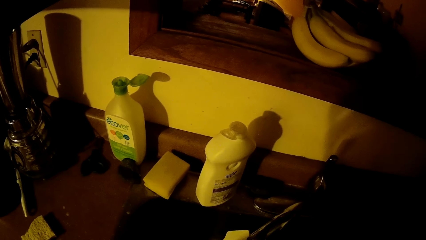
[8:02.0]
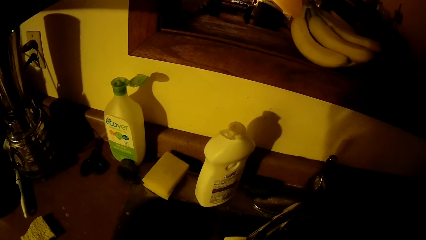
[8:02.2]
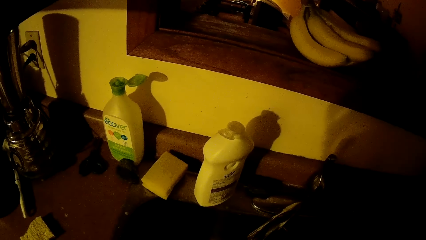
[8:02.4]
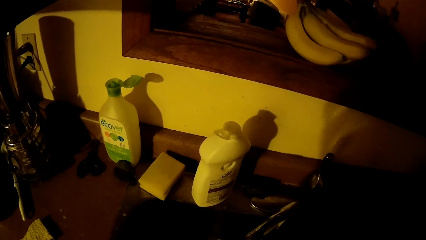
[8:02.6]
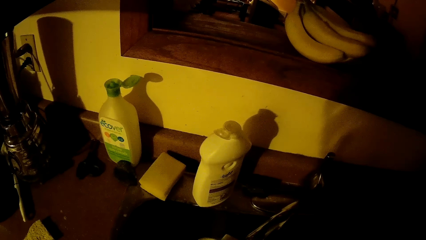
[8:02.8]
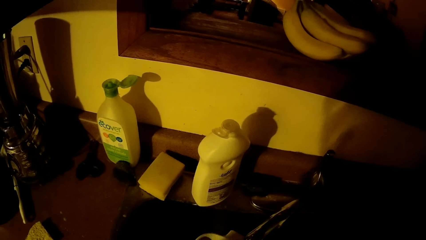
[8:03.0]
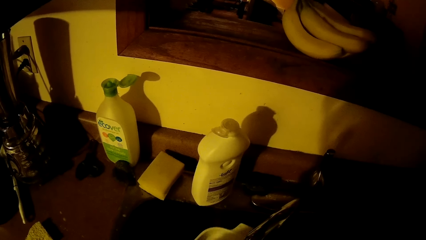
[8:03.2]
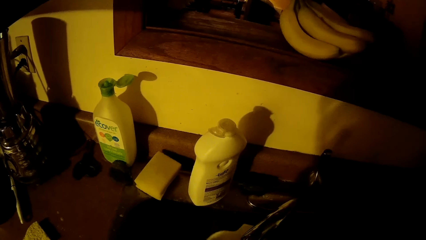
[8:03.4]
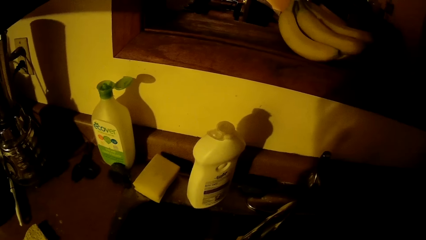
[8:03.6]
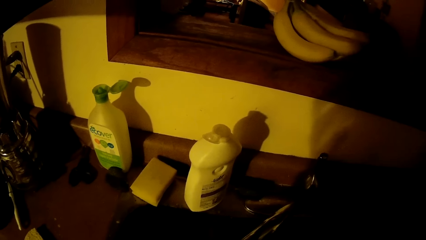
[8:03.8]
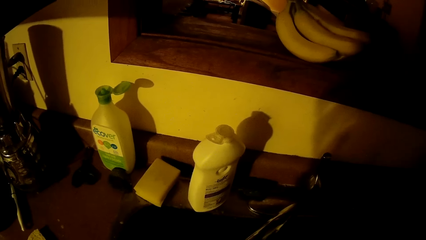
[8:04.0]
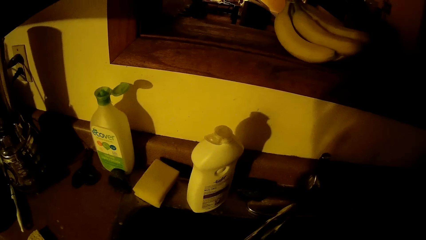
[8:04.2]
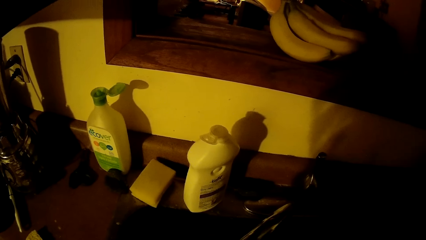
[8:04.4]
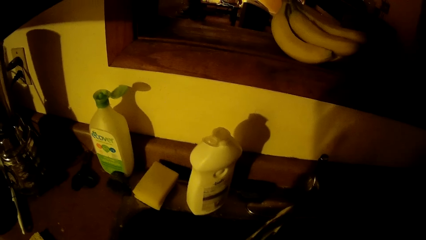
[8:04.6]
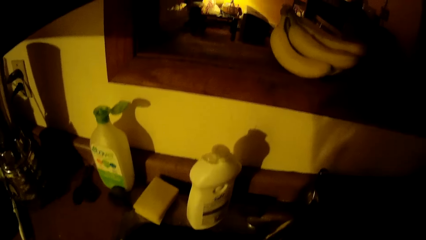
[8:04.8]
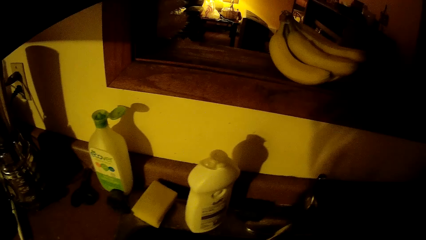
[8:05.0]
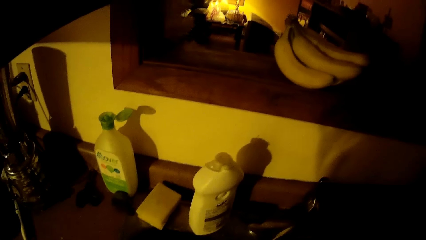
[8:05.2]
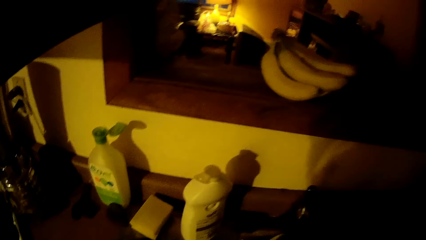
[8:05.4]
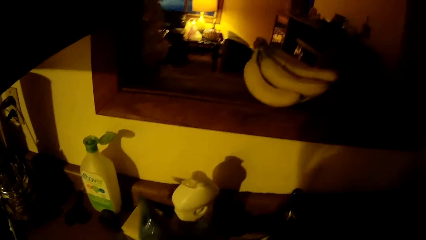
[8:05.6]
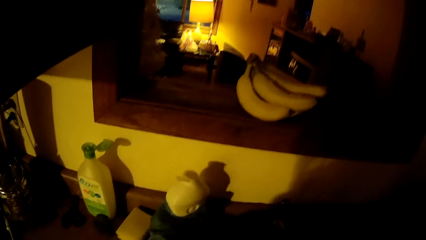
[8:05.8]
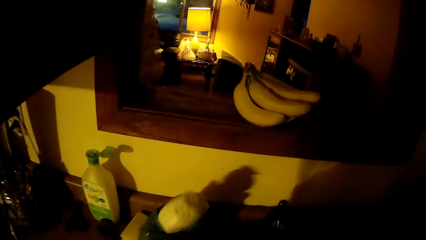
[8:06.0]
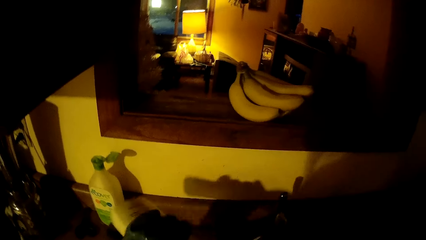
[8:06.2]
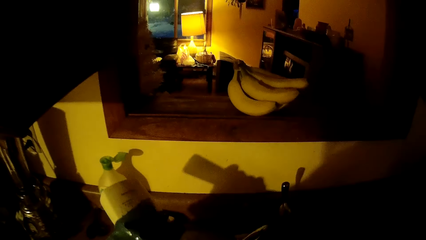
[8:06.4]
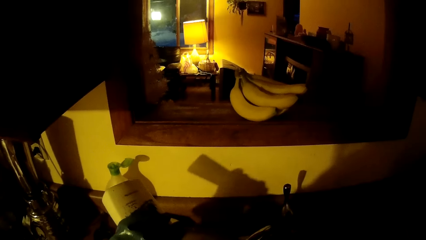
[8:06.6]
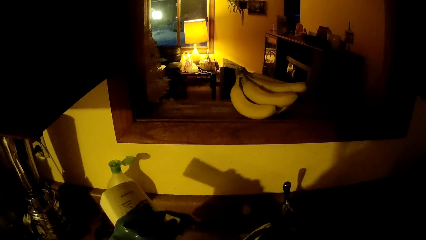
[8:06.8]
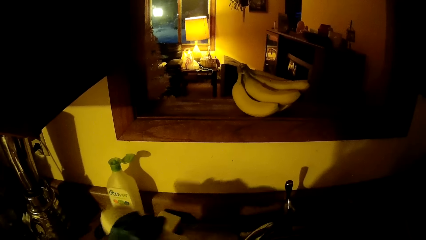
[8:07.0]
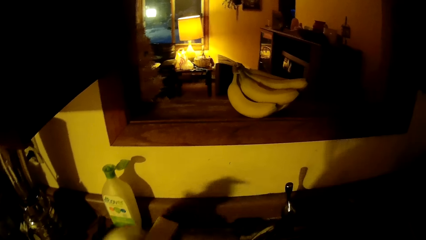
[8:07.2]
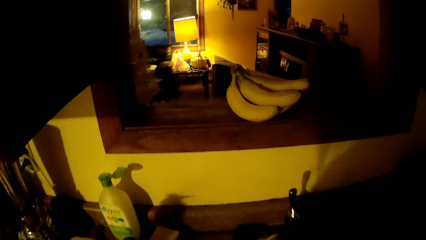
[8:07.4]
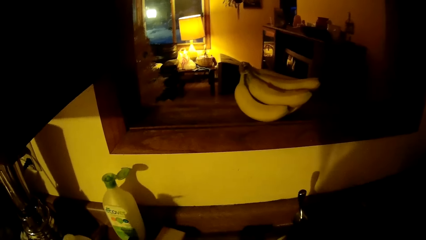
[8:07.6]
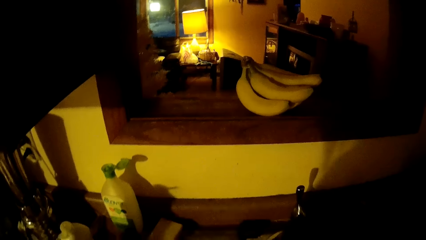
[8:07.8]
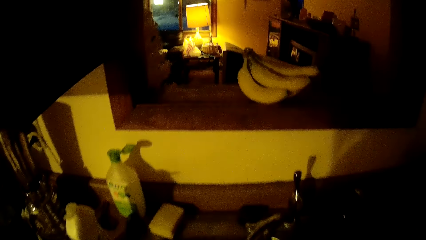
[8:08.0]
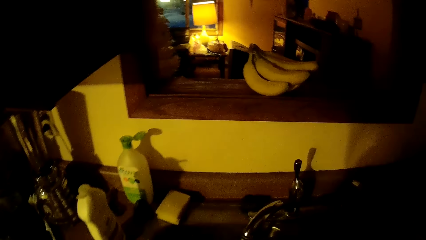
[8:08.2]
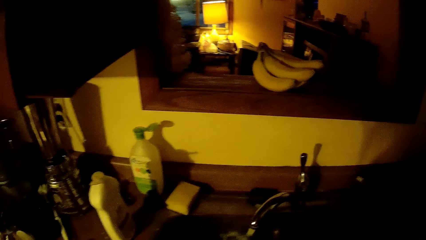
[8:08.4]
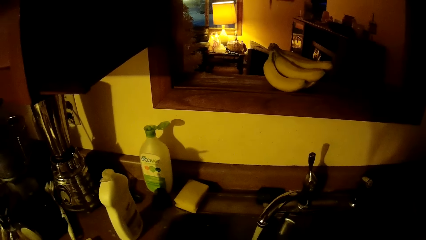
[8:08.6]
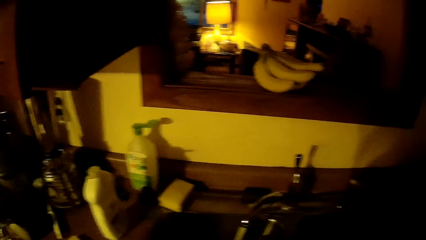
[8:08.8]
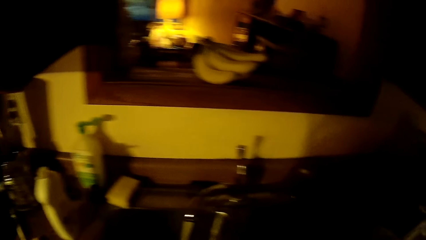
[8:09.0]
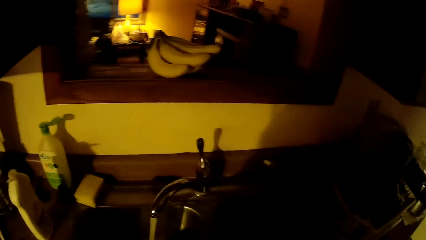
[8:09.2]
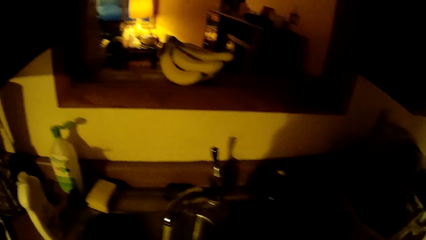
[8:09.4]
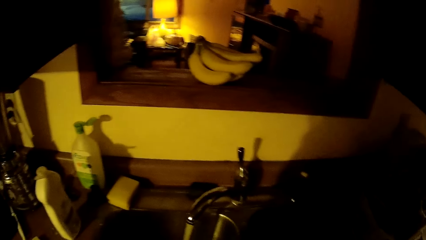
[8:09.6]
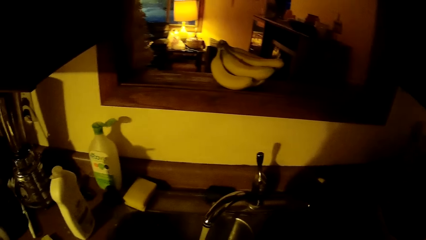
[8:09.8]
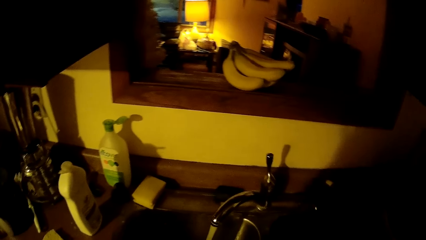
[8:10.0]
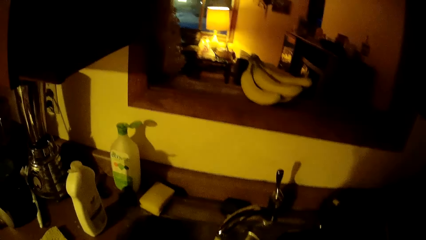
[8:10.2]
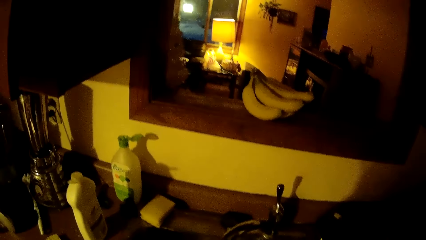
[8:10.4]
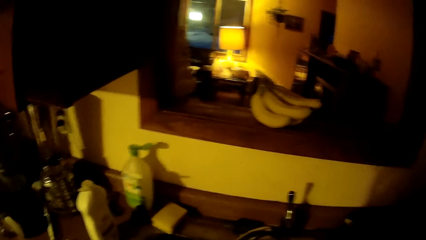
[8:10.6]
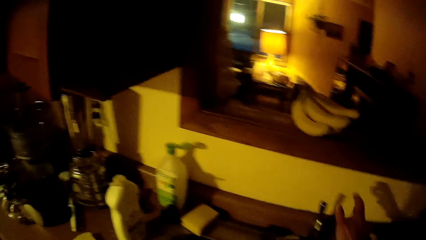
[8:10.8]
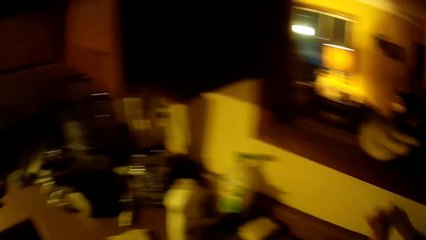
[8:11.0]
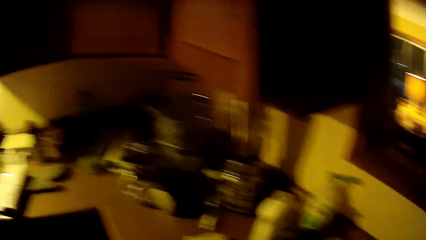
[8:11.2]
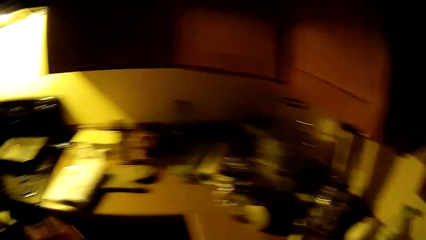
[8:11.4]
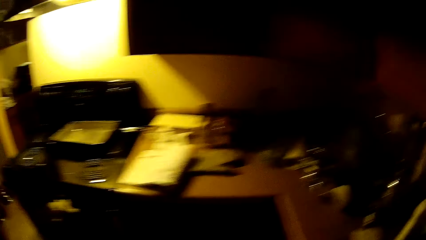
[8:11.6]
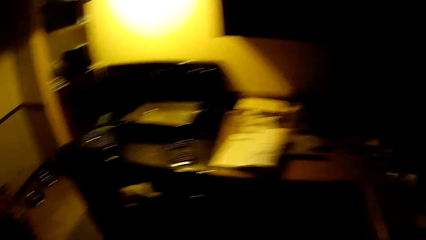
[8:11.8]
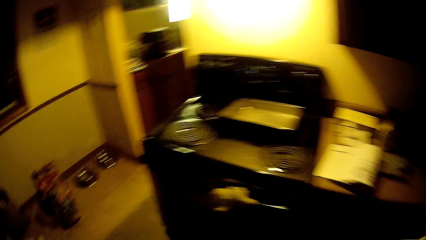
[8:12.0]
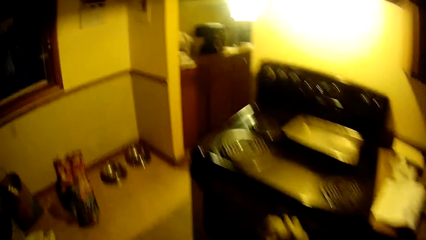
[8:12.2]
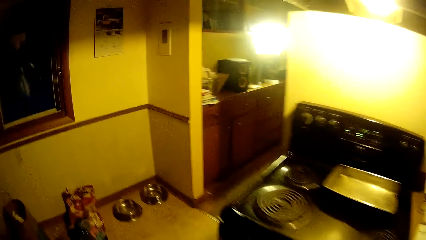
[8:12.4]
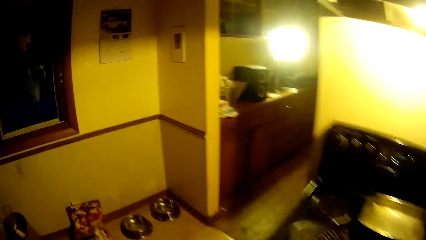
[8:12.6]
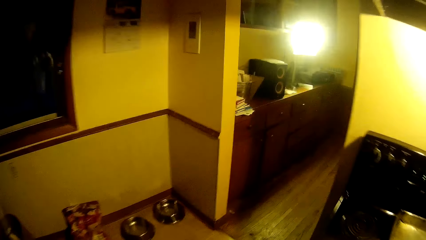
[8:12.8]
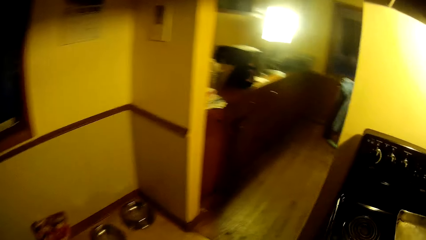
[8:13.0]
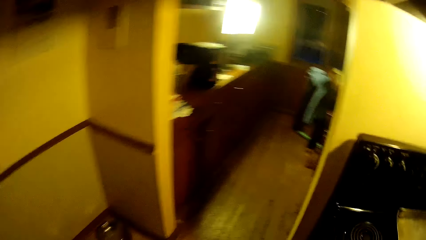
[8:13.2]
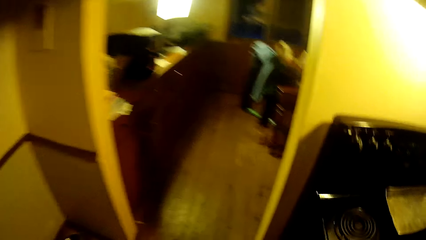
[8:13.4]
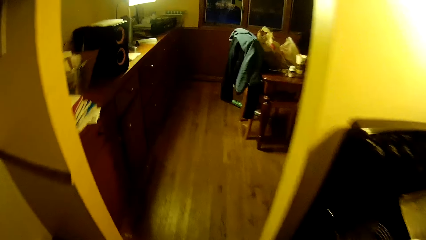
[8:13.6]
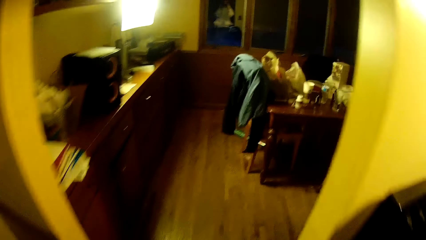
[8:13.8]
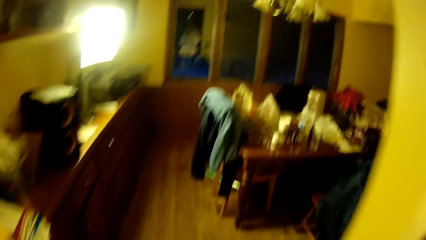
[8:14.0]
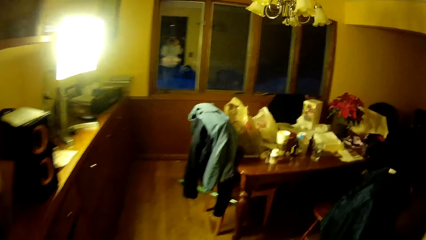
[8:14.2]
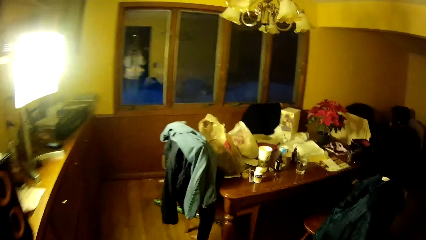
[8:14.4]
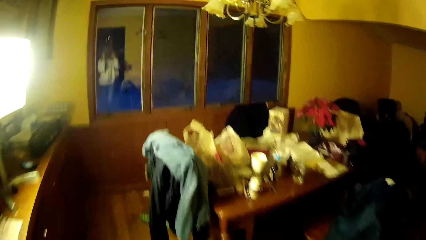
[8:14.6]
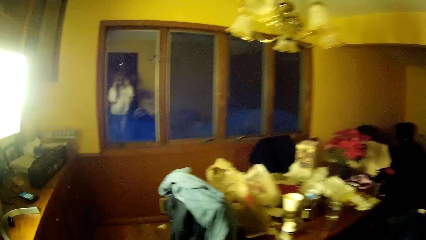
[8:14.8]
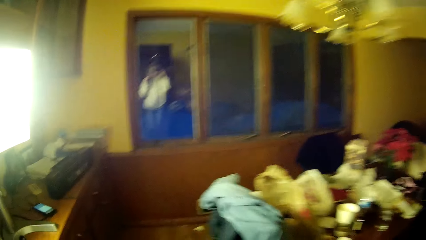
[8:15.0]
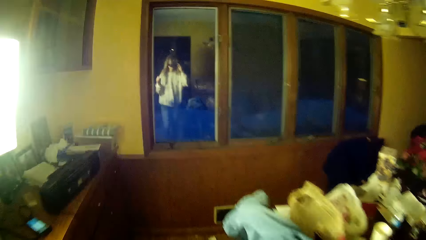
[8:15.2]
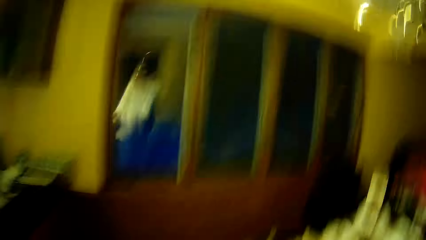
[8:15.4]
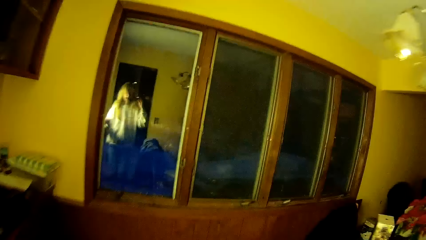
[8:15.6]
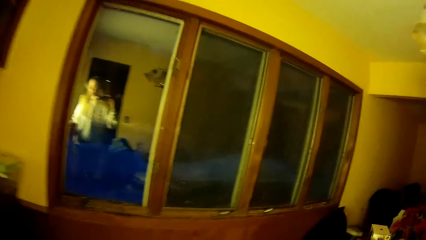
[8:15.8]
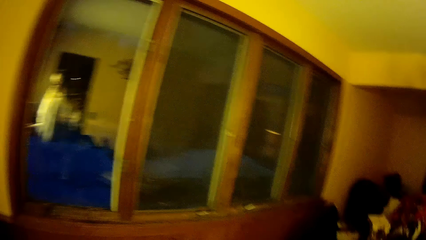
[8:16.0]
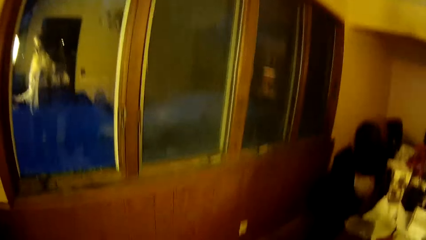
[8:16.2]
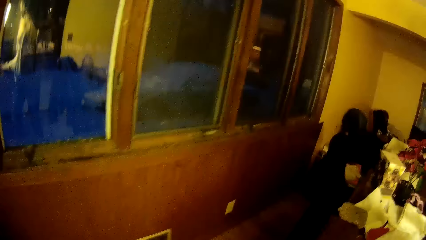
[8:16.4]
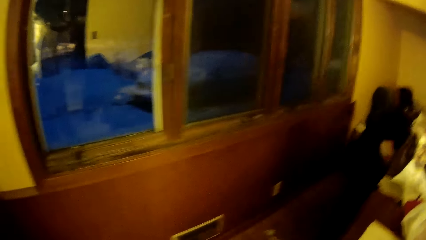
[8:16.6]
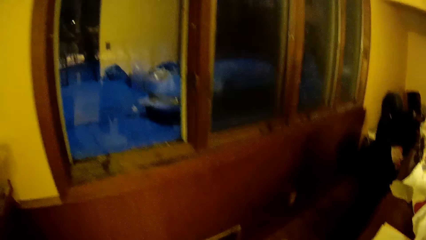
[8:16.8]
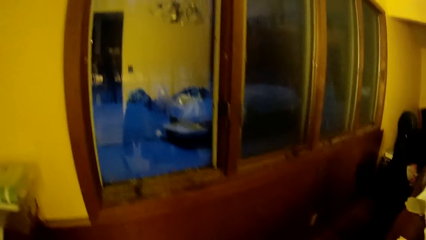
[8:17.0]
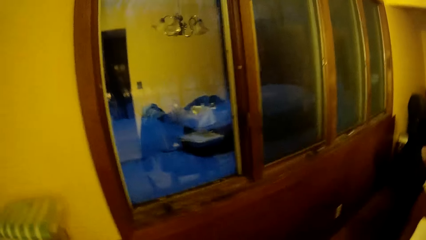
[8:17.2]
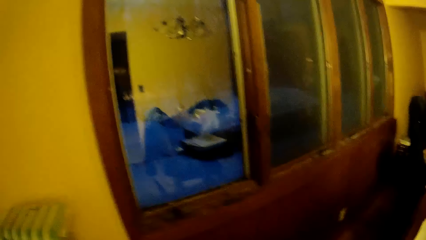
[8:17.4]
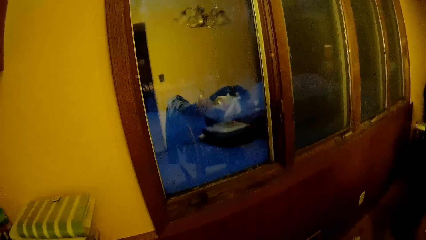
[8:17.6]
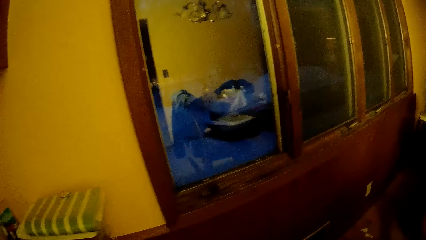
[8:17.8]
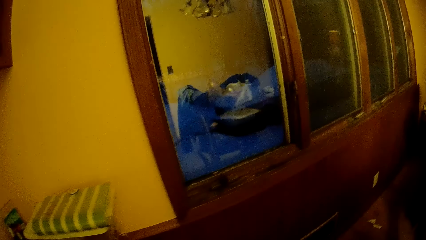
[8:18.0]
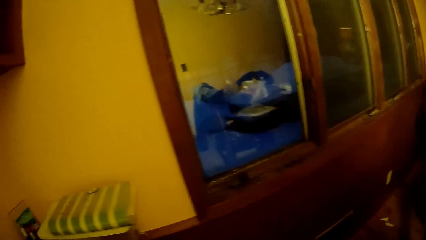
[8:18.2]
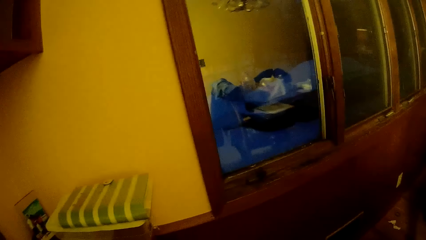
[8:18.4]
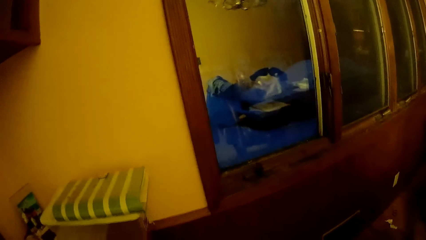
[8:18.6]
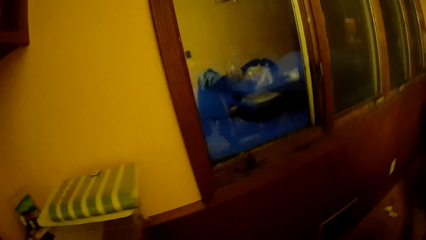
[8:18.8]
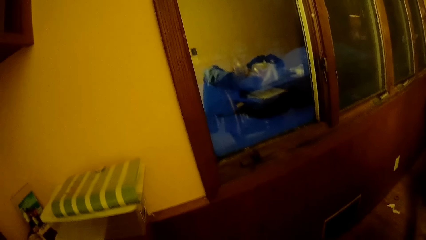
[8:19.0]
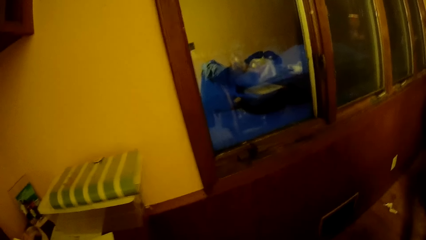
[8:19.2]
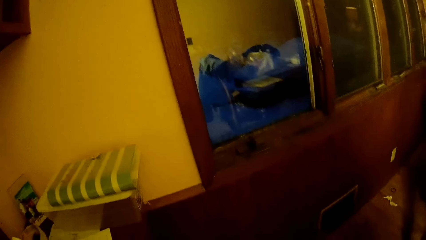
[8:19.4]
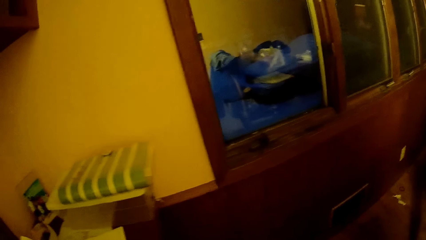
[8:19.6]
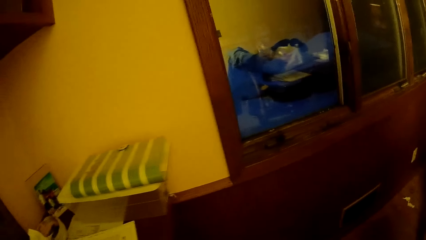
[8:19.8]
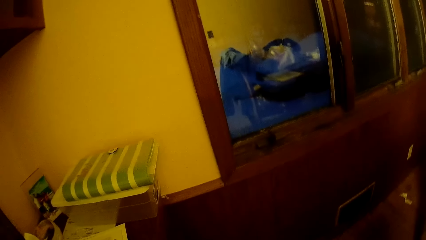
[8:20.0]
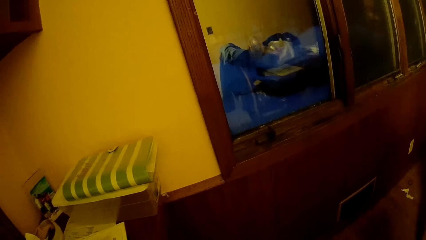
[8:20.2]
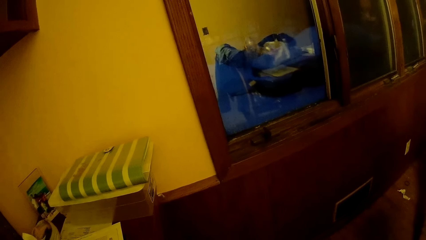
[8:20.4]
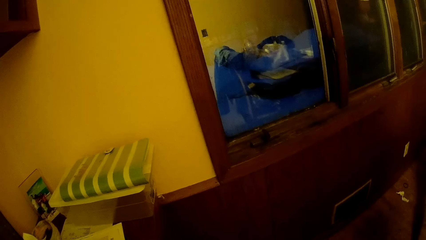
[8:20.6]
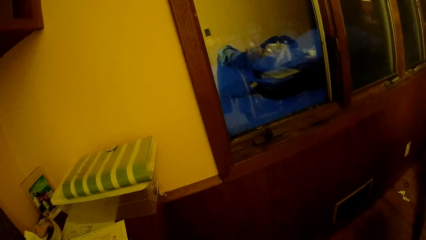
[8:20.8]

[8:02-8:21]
The camera wearer rinses the white bowl under the tap. She picks up a liquid soap bottle on a sink with her left hand. She pours liquid soap from the bottle with her left hand and squeezes the bottle. She drops the liquid soap bottle on the sink with her left hand. She moves her hand. She turns off the tap with her right hand. She walks from a kitchen to a dining room. She turns to the other side. She walks around the house.
